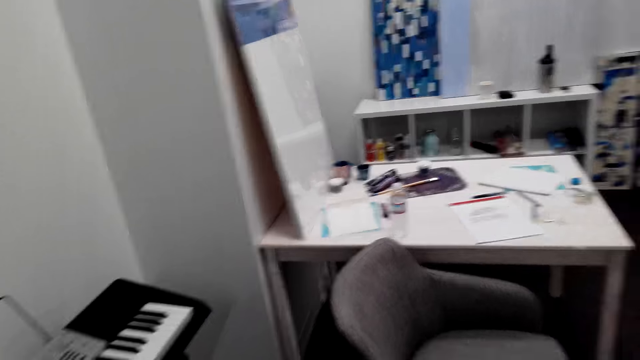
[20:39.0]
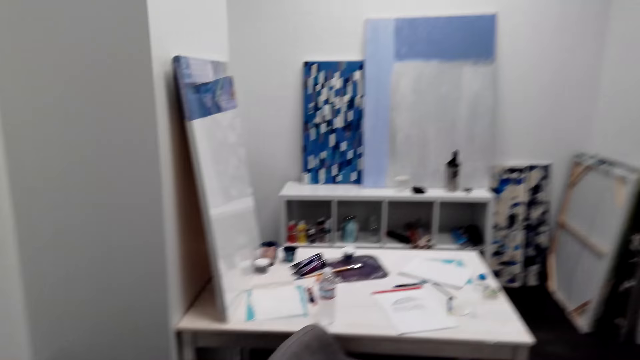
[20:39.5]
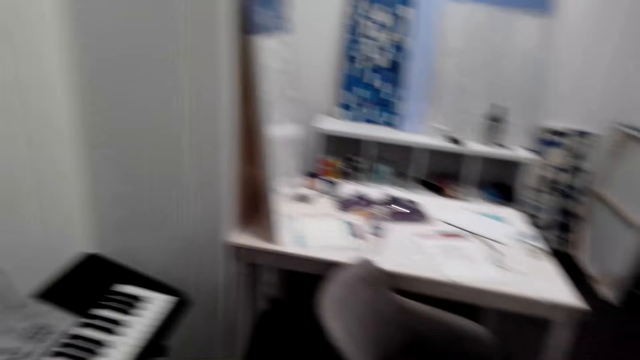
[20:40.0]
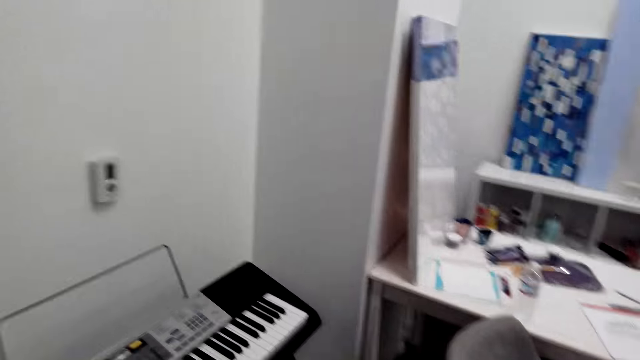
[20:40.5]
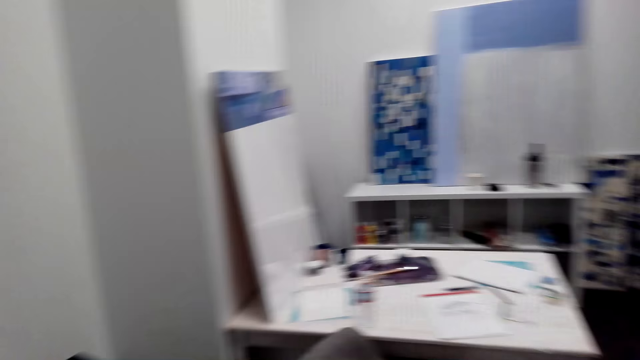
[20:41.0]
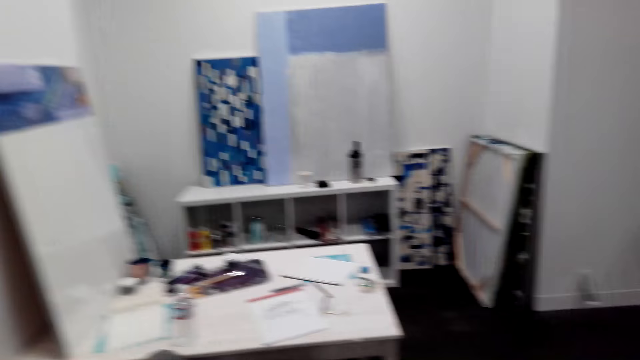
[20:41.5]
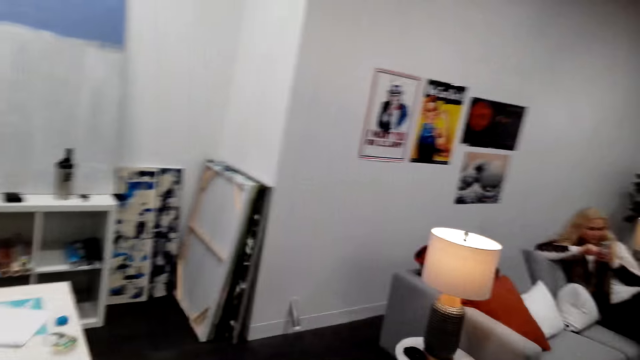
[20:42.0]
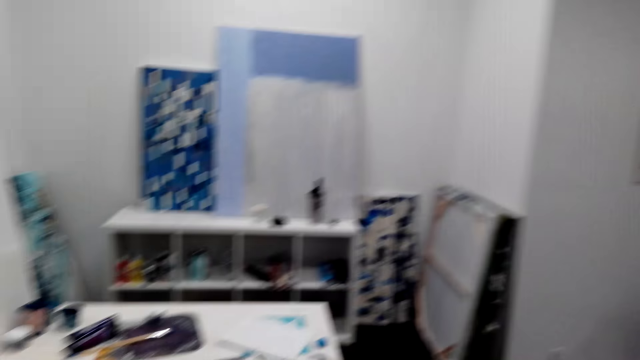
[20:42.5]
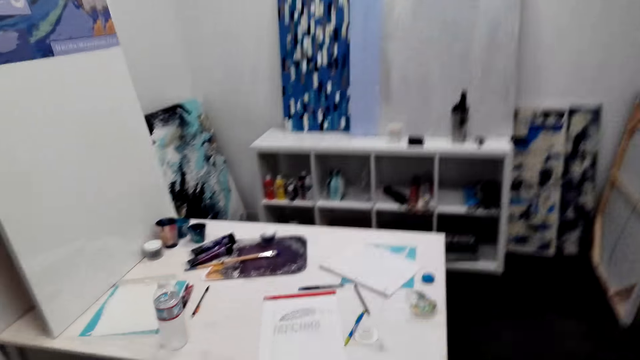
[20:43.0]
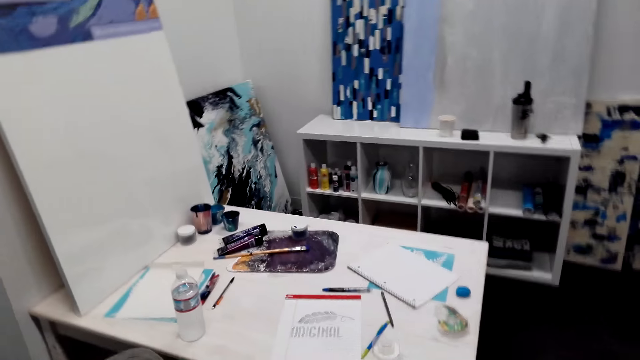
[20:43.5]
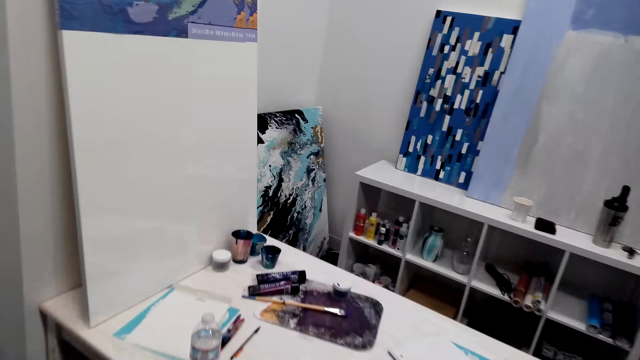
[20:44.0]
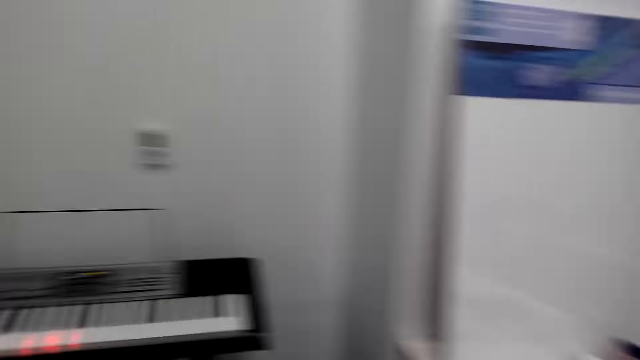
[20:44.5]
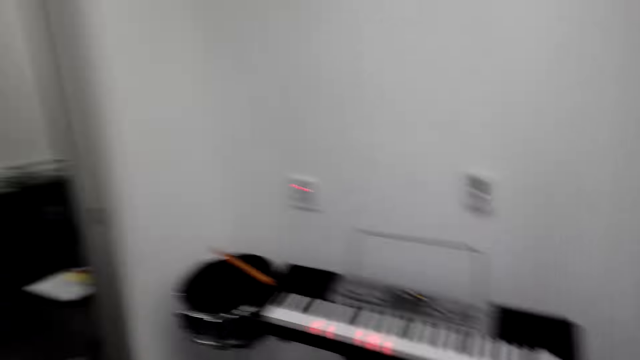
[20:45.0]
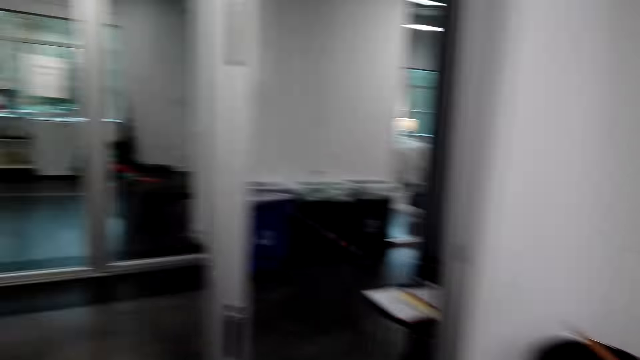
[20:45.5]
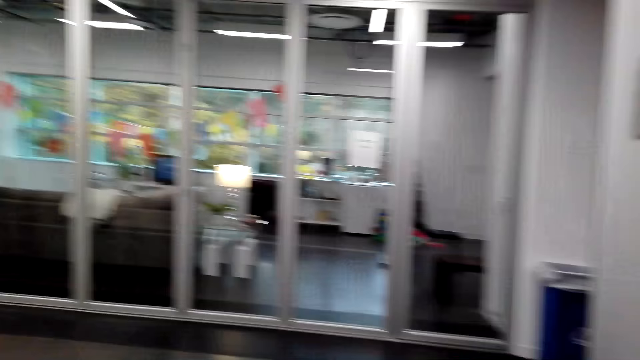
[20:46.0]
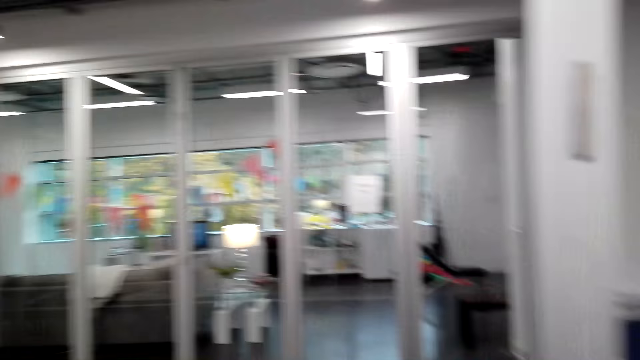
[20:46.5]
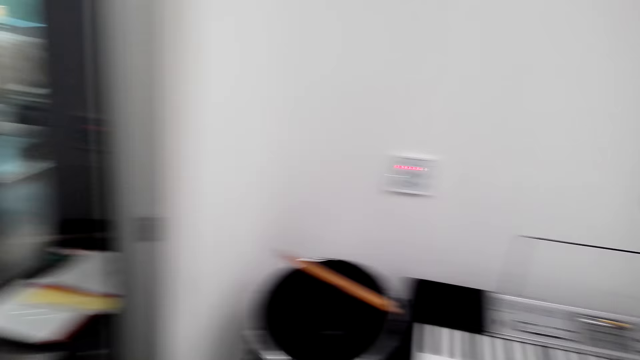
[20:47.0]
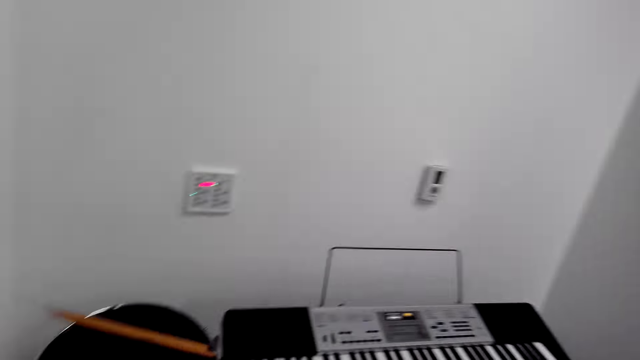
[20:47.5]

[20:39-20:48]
The camera wearer plays the guitar.

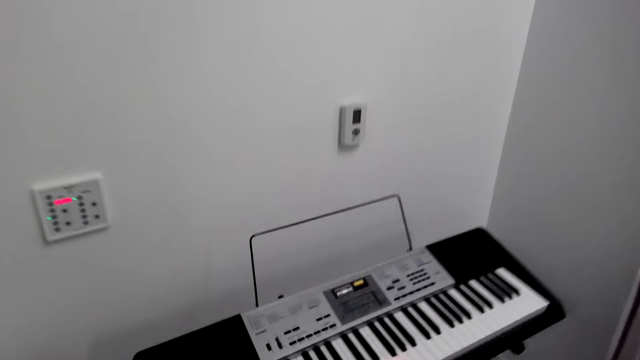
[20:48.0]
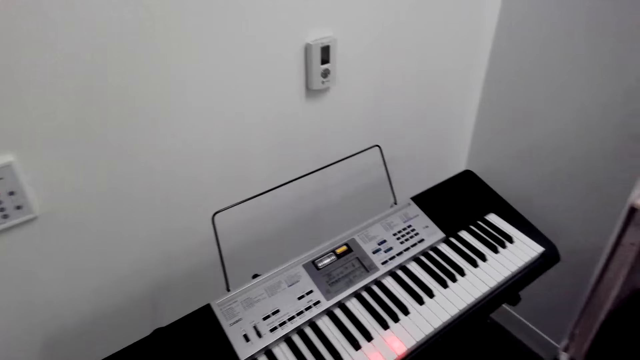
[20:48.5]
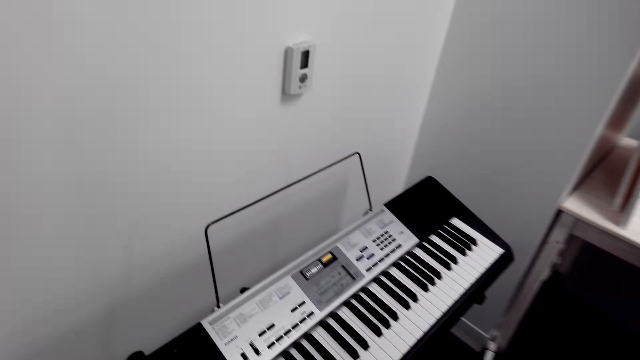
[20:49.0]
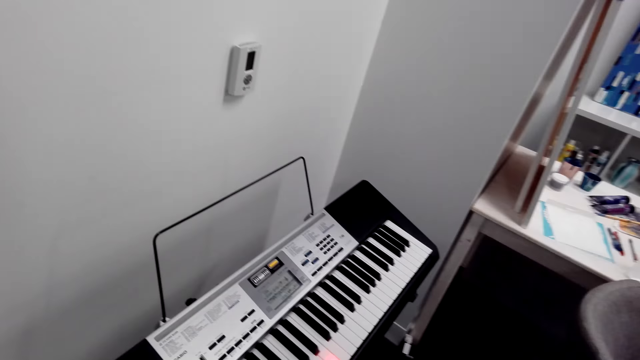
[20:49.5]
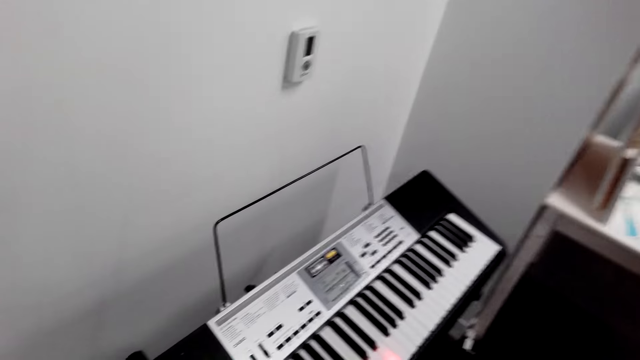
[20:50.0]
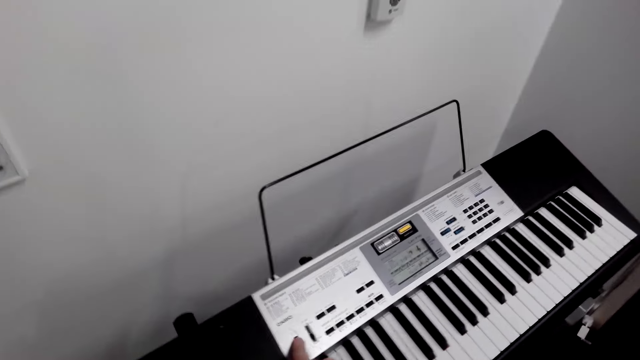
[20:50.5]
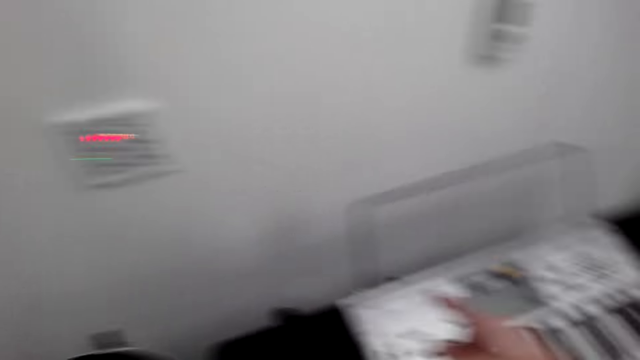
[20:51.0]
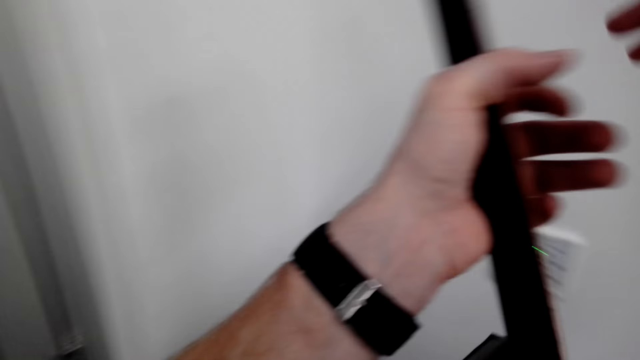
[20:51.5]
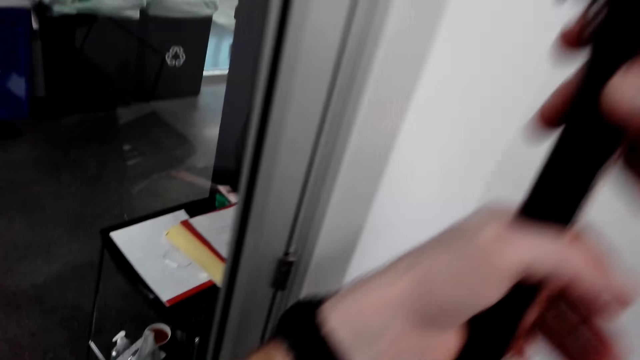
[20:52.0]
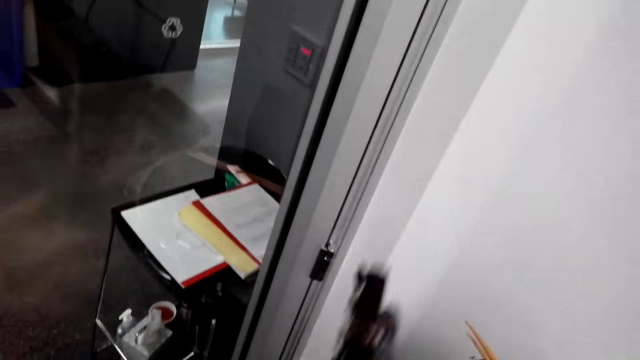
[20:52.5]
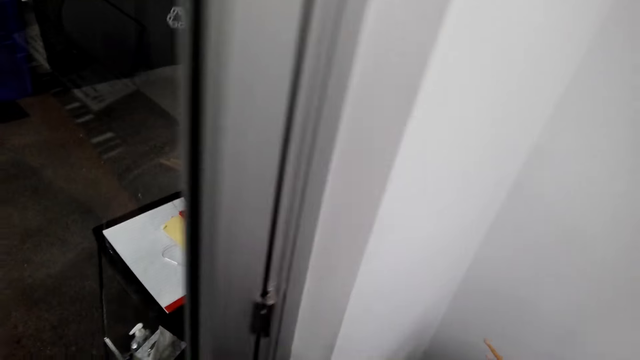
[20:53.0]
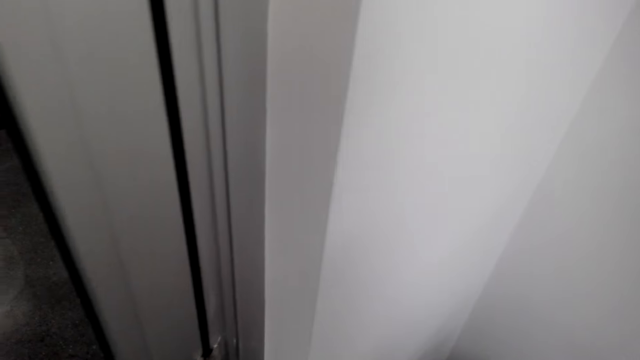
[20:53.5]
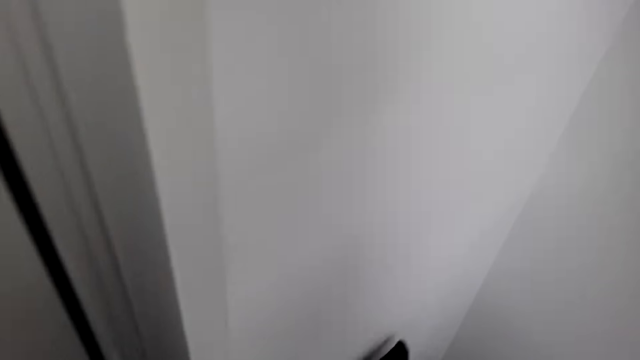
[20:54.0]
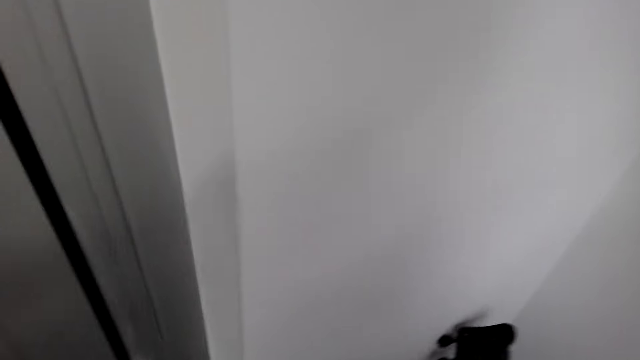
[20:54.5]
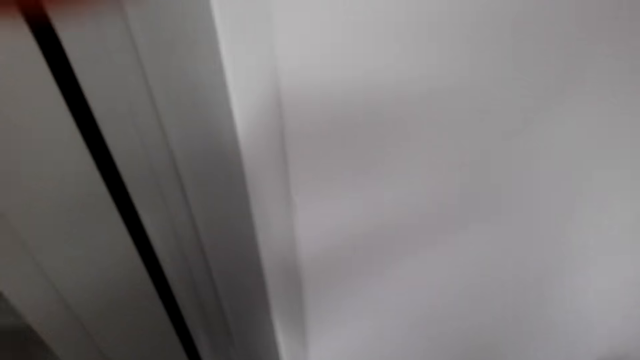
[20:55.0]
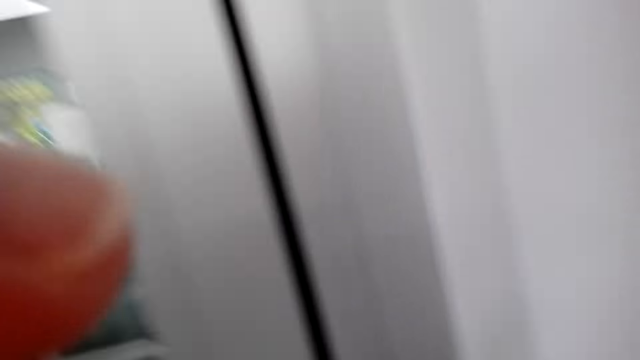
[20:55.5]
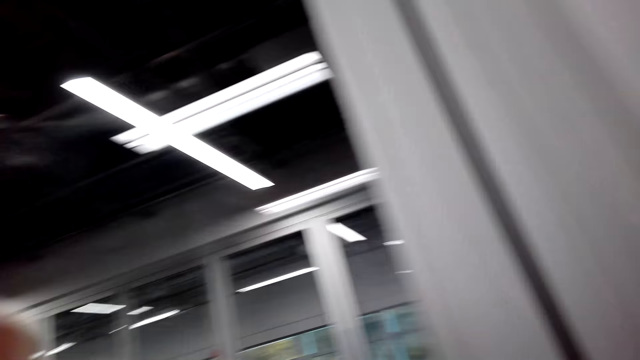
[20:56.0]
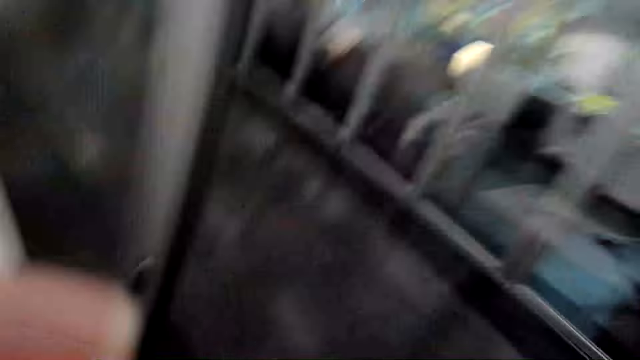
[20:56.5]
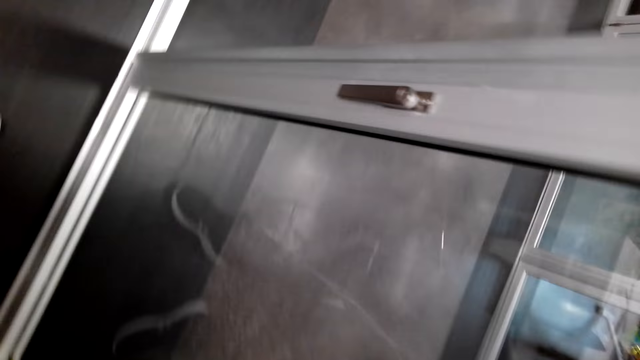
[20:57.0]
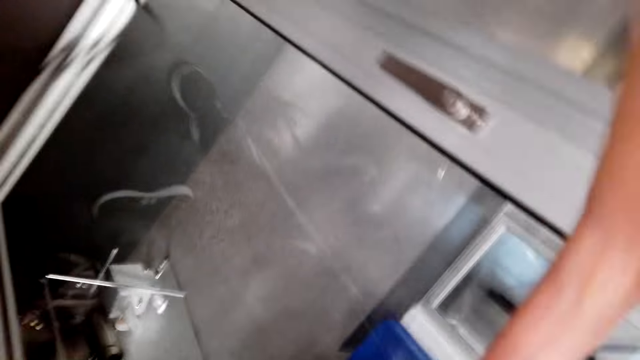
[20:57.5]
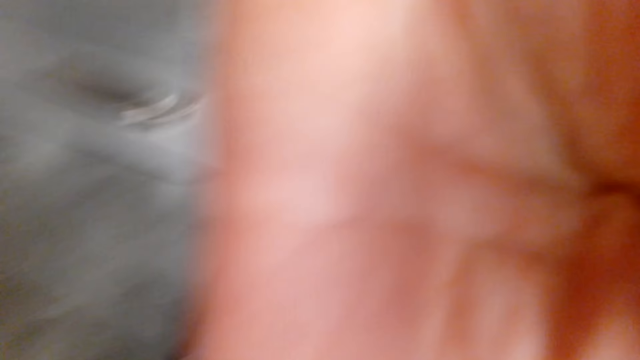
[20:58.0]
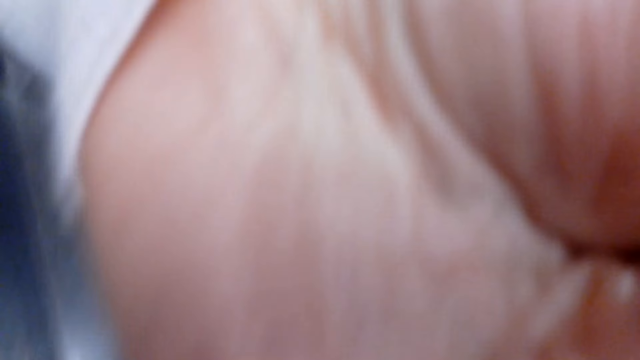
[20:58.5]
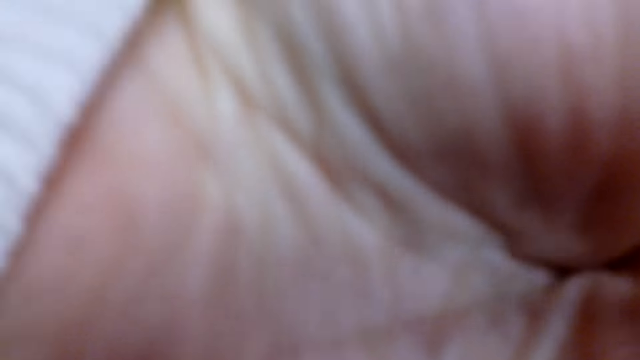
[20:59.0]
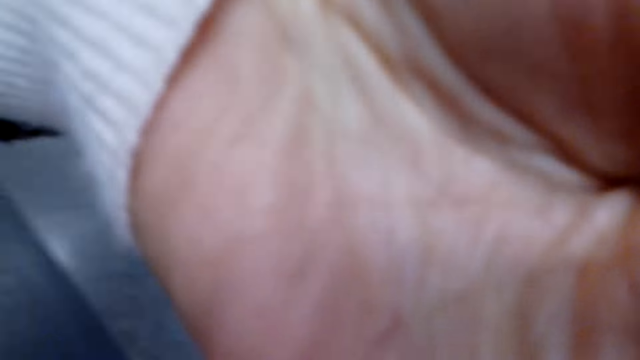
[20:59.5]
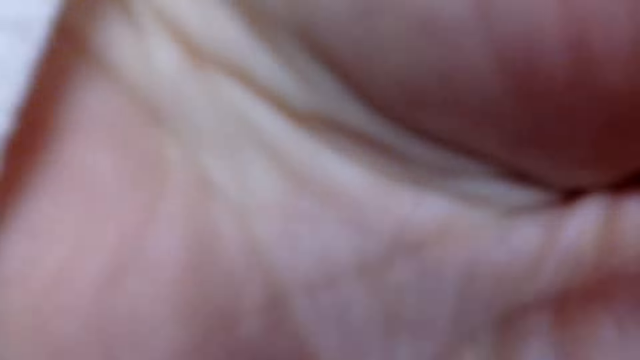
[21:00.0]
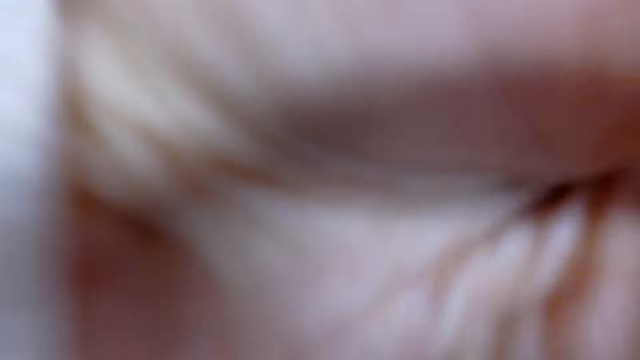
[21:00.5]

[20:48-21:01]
The camera wearer looks around the room. They operate a piano. They lift the guitar upwards, lower the guitar and place the guitar on the floor. They look around. They adjust the camera on the head. They put a hand on the camera.
